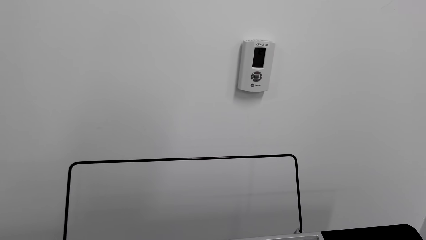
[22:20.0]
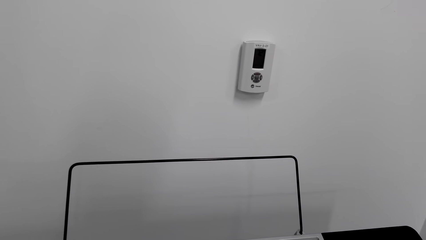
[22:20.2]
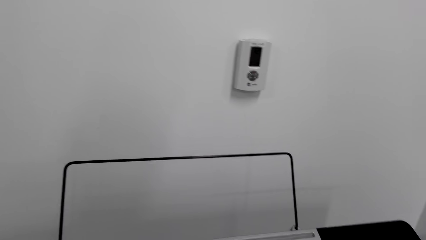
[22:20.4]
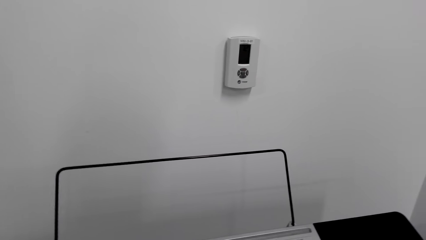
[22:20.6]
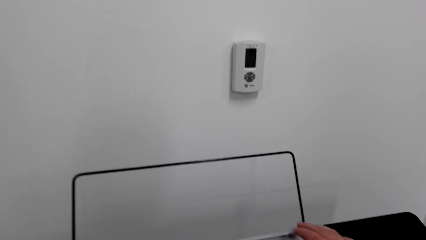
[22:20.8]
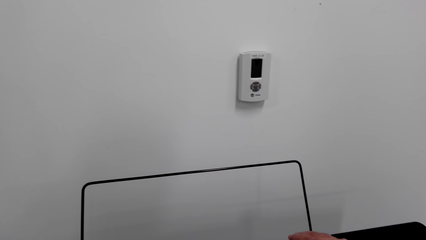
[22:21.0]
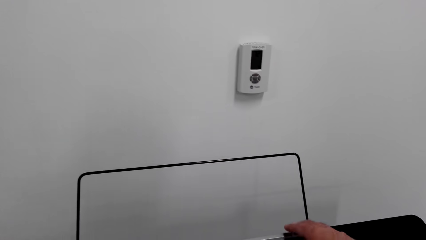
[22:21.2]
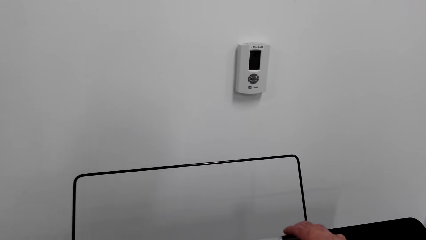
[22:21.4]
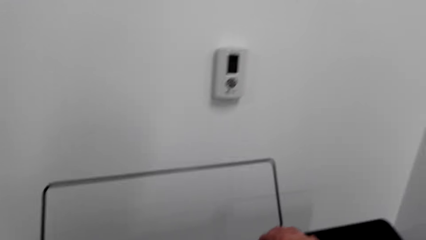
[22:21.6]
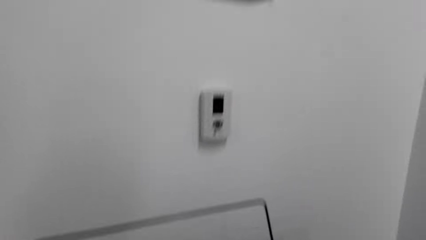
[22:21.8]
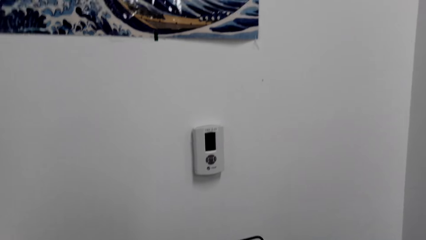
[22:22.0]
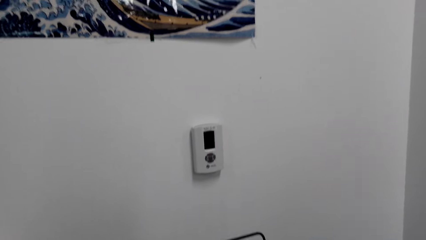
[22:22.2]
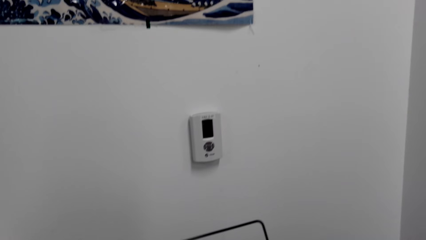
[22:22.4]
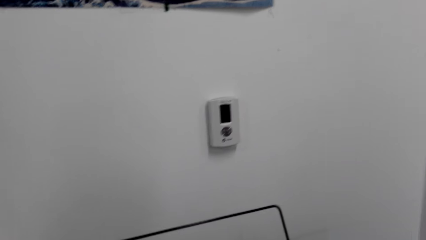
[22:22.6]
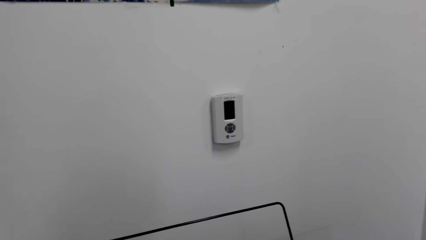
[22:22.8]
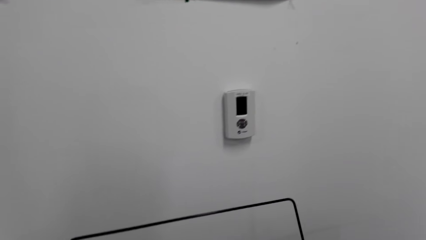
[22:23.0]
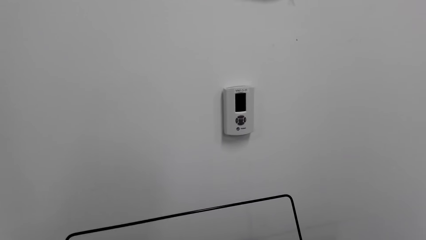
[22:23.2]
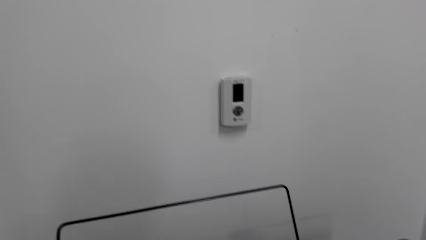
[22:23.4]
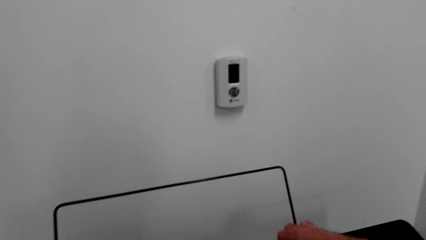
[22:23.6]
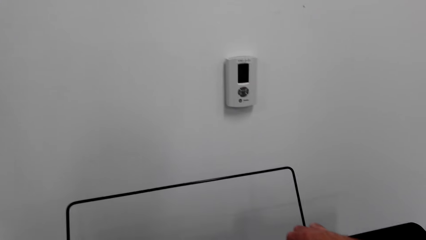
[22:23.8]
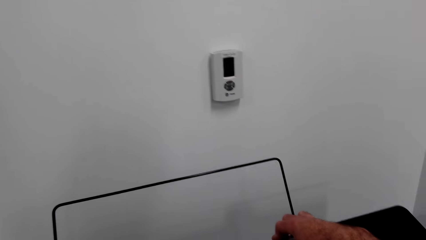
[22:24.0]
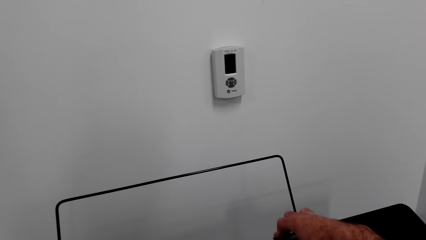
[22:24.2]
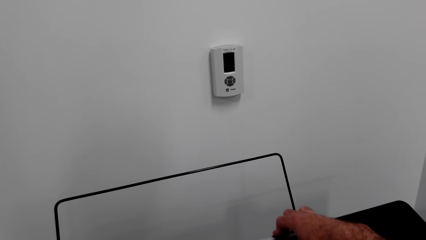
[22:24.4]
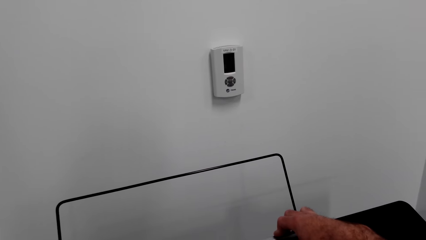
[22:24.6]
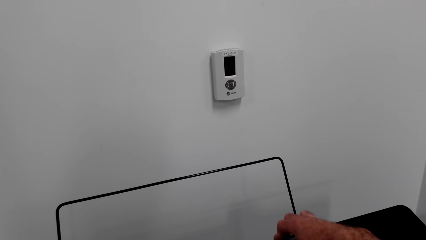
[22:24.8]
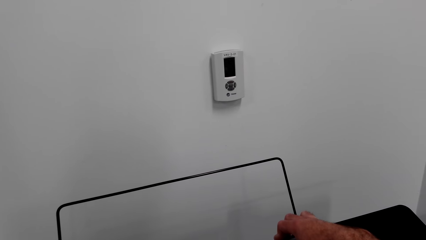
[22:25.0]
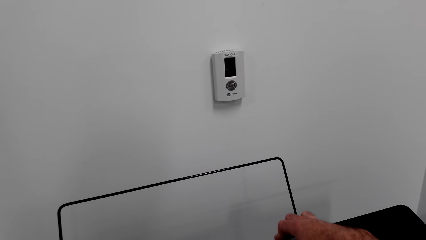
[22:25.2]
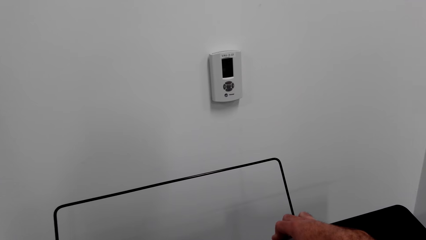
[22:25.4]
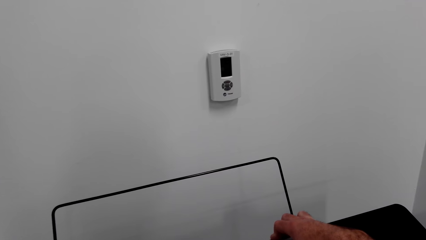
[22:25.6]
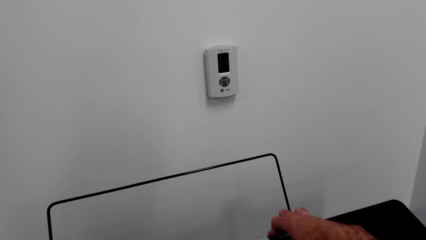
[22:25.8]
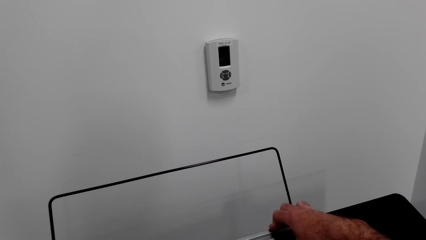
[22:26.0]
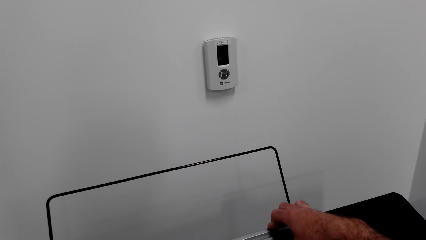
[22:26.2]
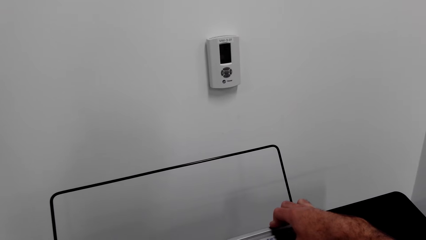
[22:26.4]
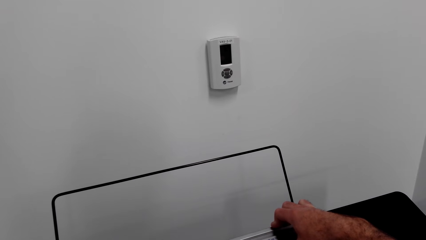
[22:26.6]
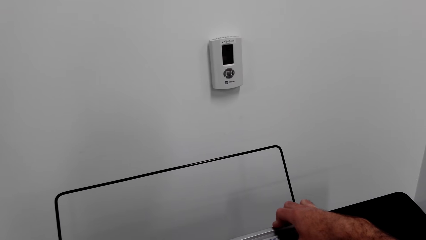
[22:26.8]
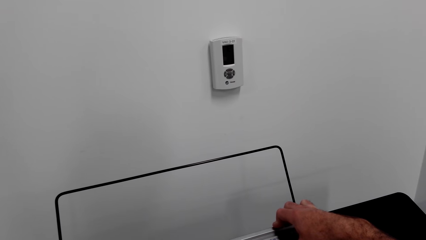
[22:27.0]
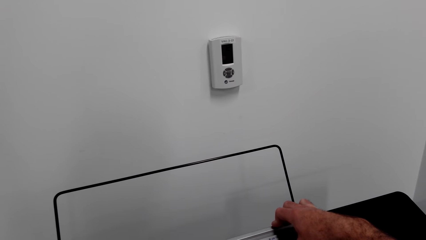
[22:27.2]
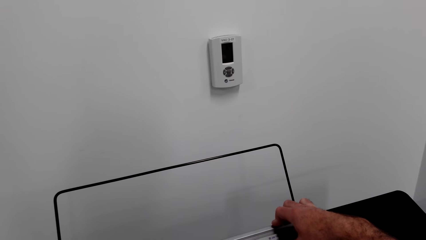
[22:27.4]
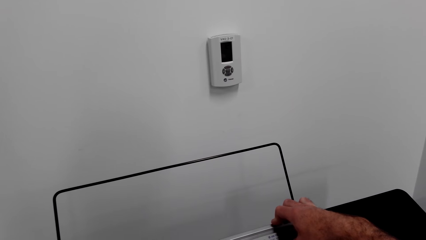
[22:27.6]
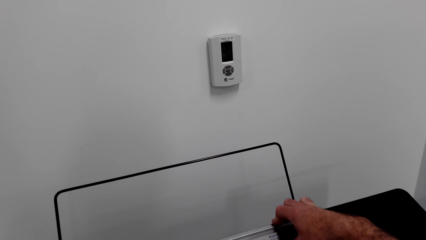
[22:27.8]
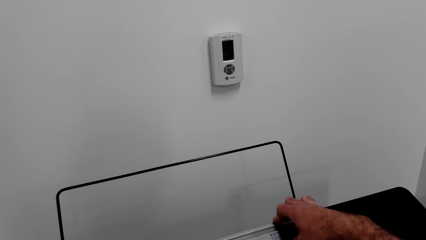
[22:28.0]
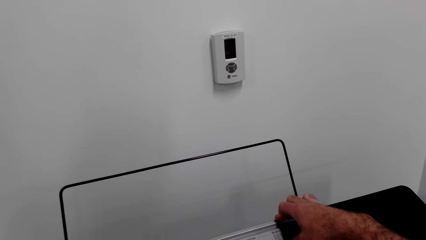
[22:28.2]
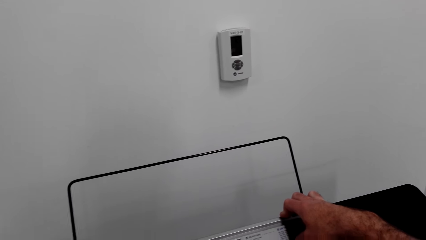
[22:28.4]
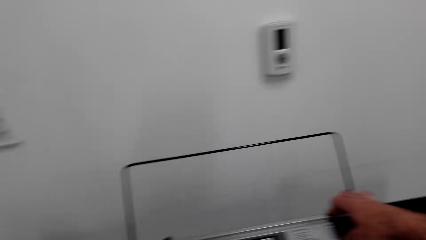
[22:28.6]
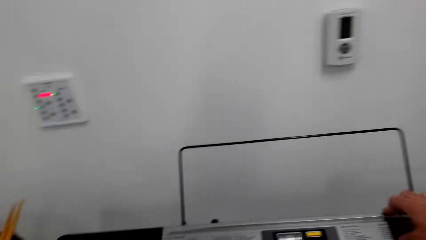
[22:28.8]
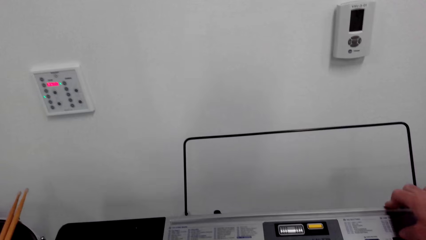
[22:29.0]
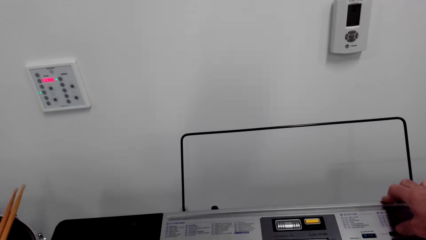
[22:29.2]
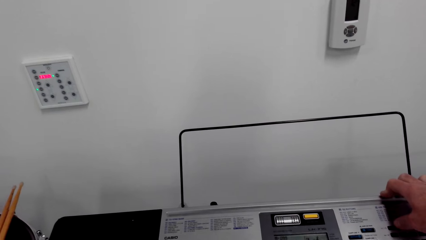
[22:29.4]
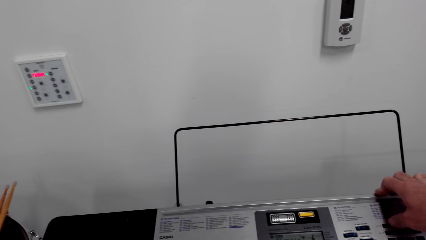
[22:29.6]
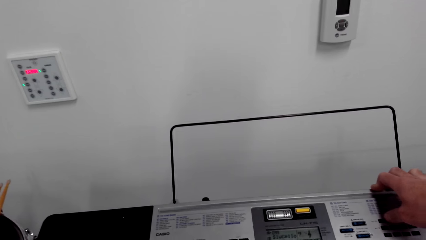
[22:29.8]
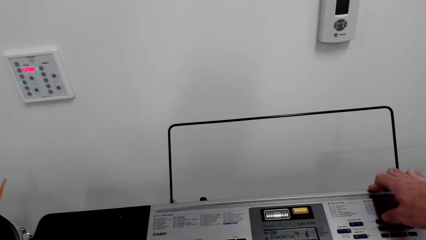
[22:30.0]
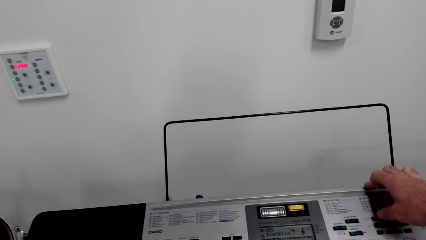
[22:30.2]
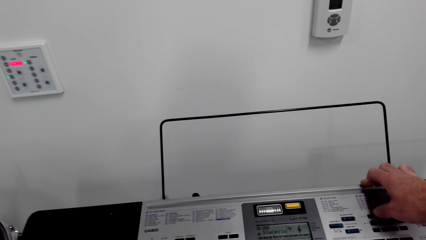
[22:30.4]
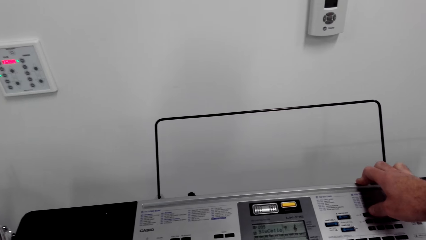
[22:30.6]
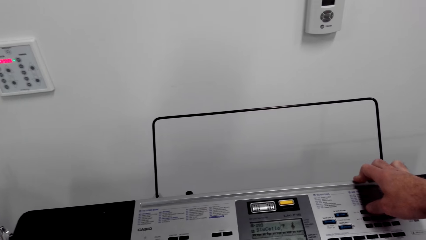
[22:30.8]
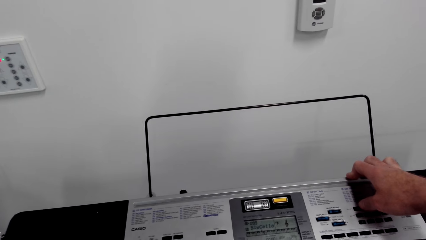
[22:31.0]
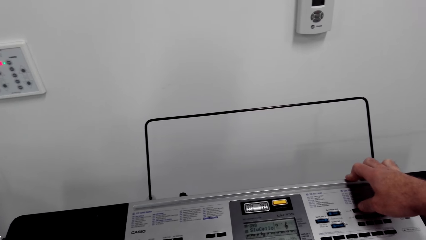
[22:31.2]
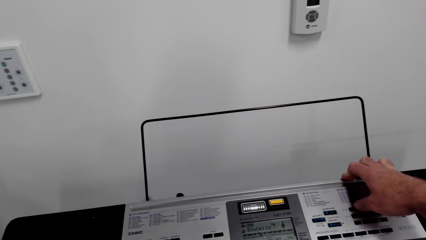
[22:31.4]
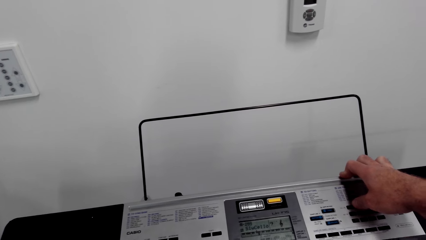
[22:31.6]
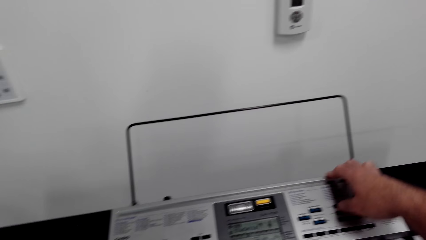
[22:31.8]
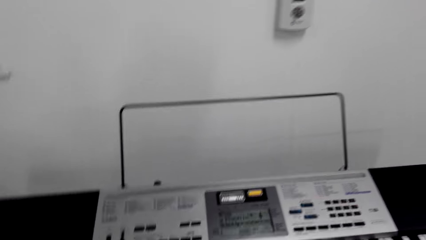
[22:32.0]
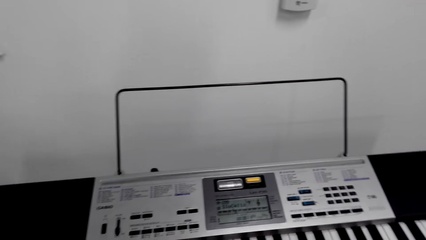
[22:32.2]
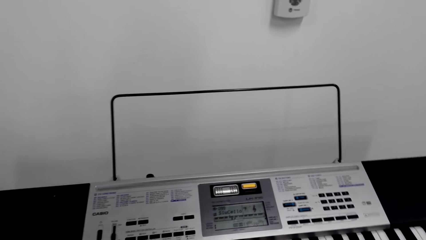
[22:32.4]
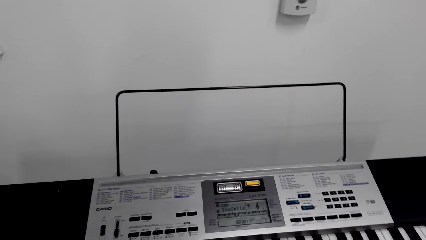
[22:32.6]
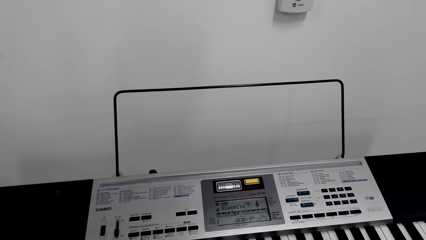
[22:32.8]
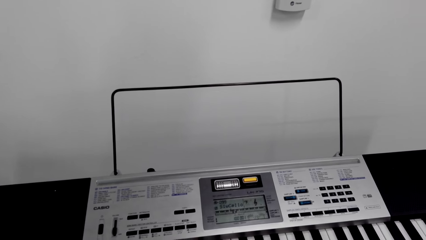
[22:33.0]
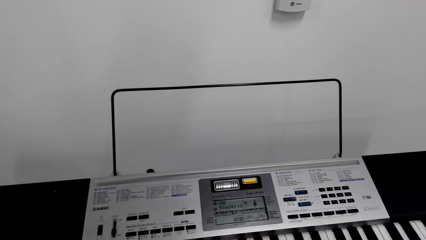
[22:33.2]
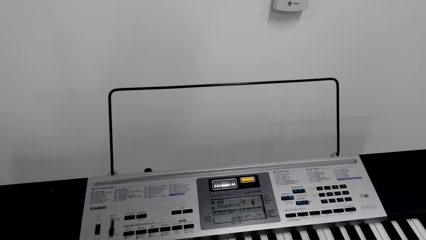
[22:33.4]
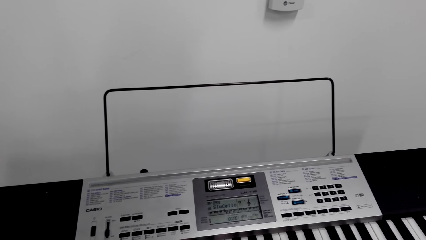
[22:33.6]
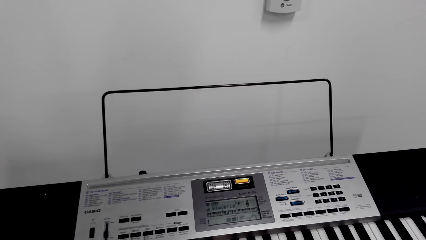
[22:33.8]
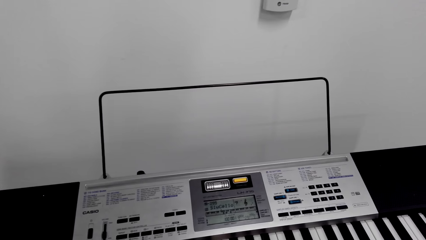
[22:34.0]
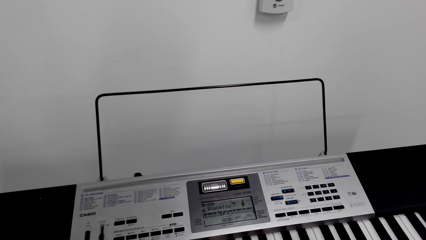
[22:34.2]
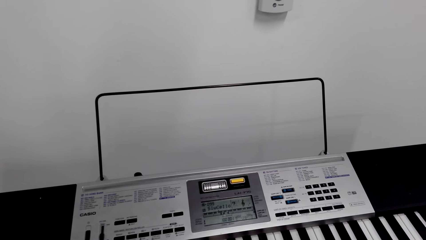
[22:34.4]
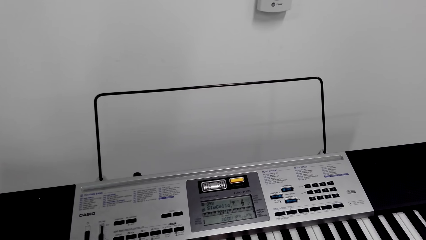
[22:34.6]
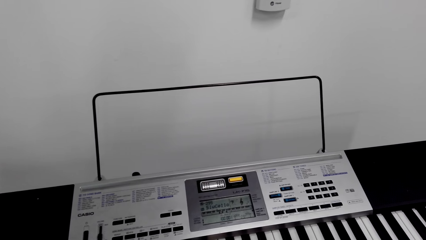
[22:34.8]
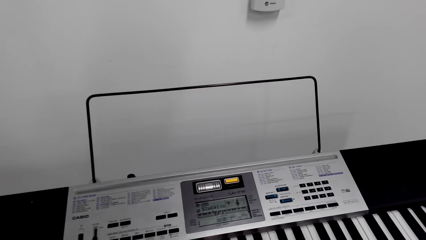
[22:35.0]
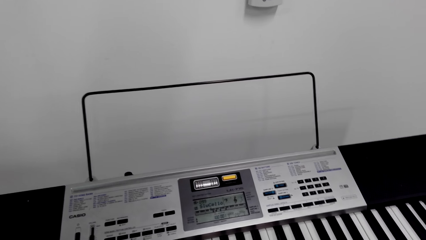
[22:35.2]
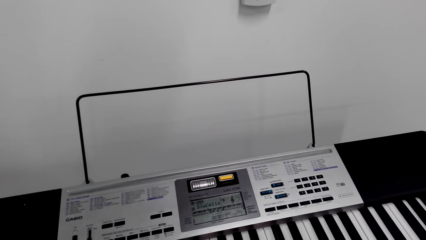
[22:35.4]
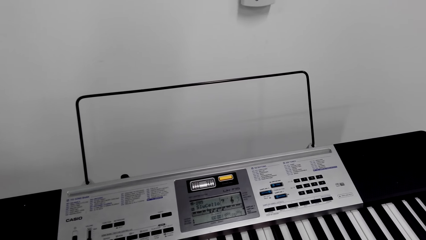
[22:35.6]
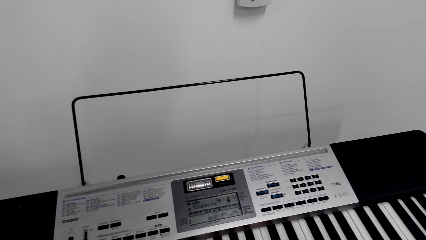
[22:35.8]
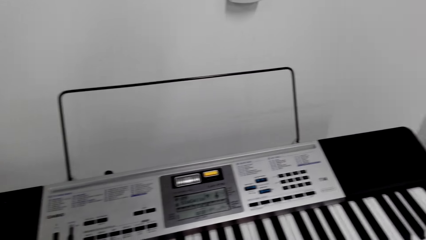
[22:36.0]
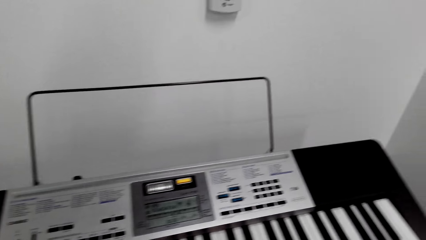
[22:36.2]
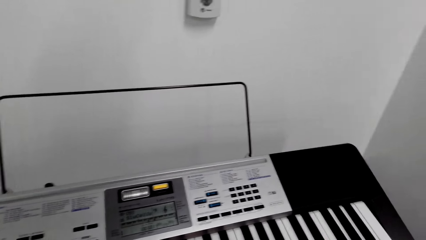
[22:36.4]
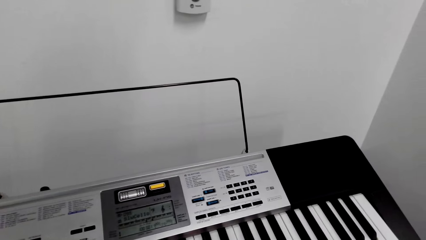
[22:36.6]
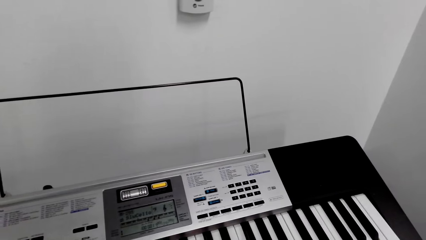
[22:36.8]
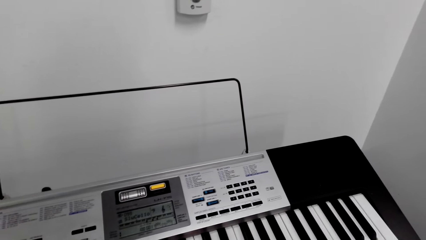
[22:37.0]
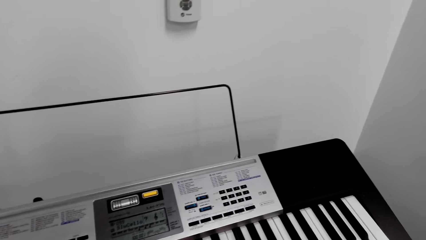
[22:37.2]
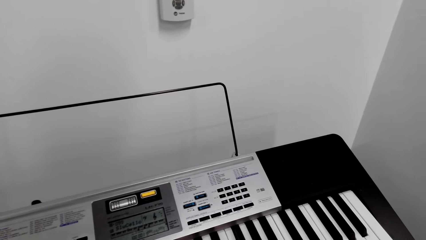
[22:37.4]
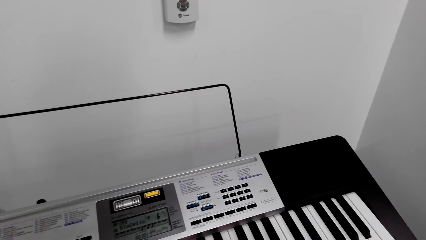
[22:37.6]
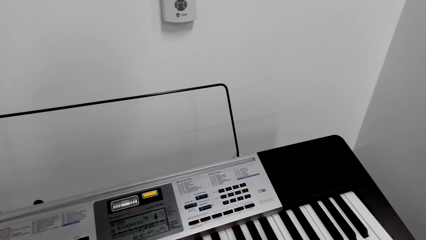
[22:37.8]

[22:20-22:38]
The camera wearer presses the buttons of the piano. They move the hand away from the piano buttons. They are playing the piano.
